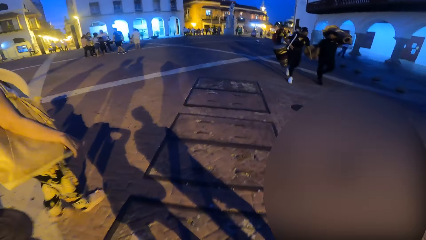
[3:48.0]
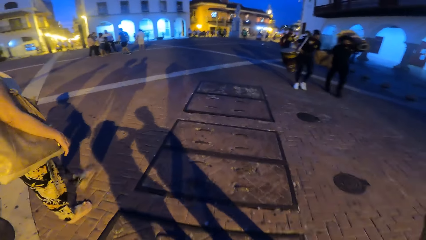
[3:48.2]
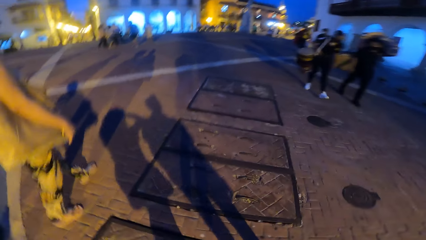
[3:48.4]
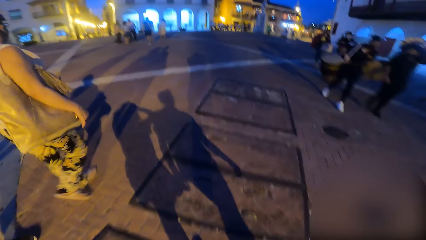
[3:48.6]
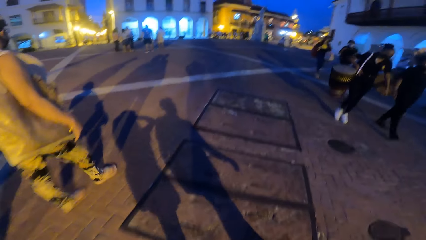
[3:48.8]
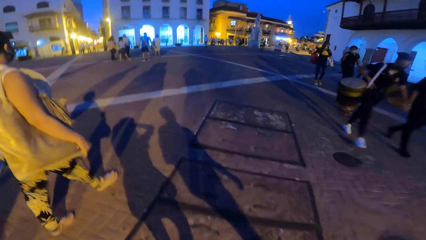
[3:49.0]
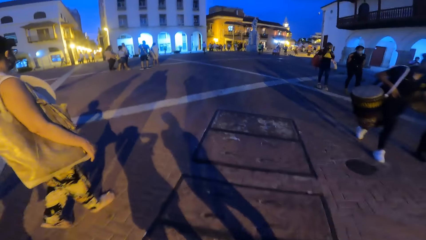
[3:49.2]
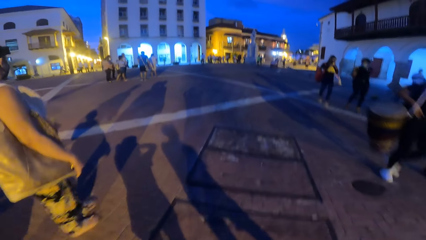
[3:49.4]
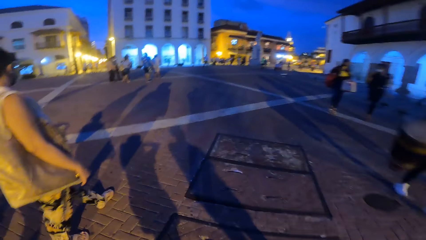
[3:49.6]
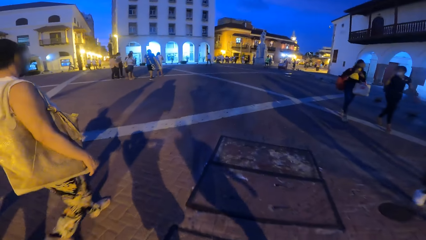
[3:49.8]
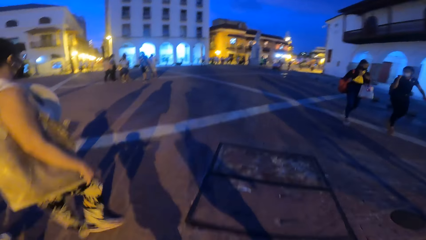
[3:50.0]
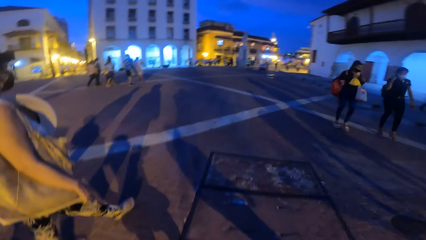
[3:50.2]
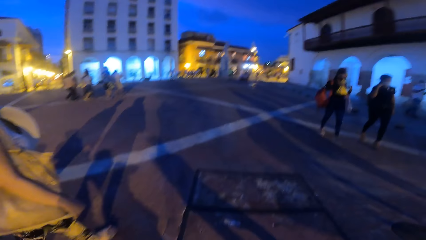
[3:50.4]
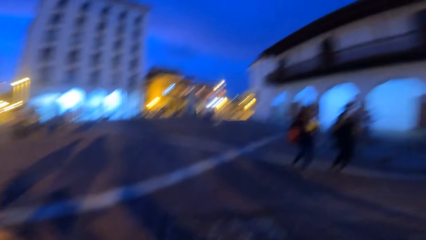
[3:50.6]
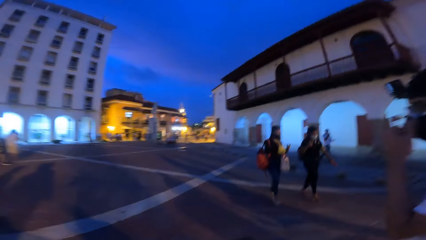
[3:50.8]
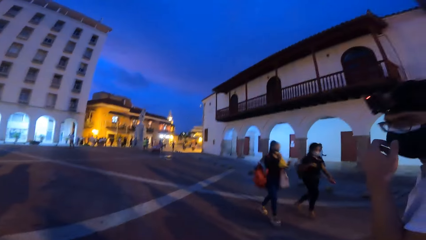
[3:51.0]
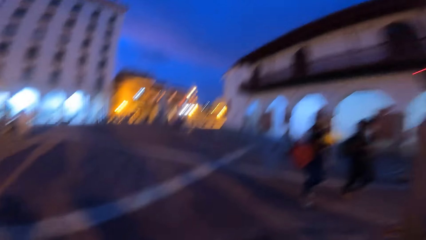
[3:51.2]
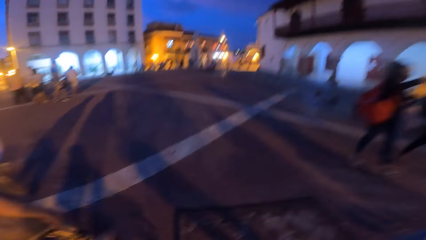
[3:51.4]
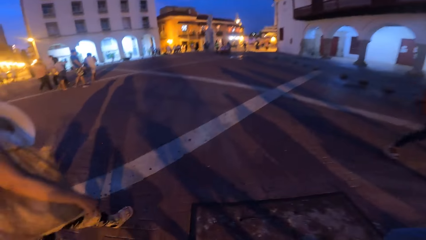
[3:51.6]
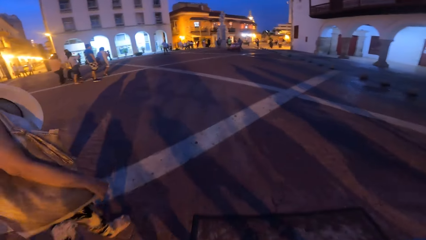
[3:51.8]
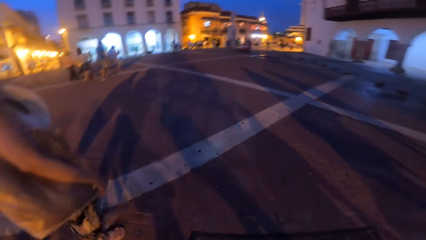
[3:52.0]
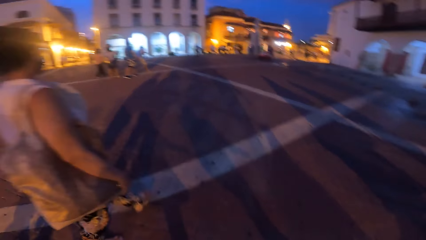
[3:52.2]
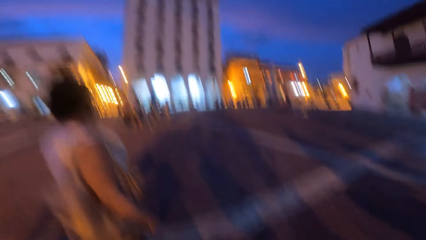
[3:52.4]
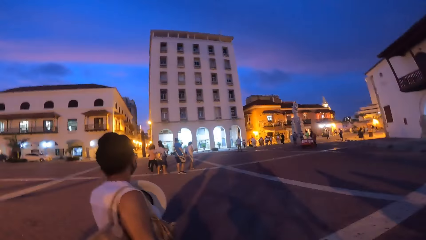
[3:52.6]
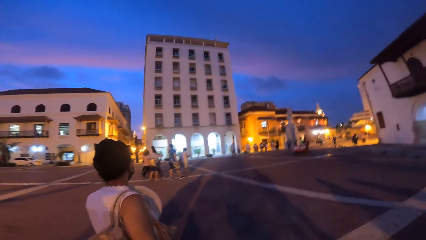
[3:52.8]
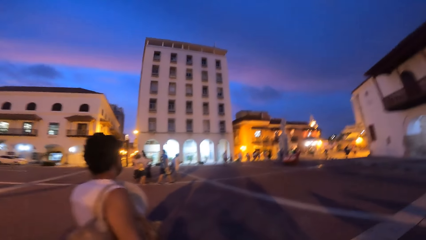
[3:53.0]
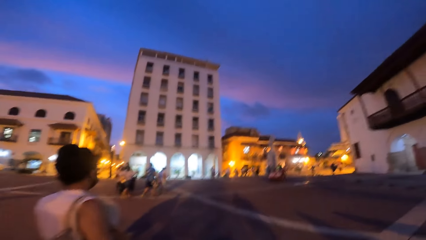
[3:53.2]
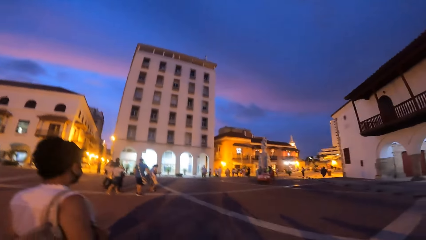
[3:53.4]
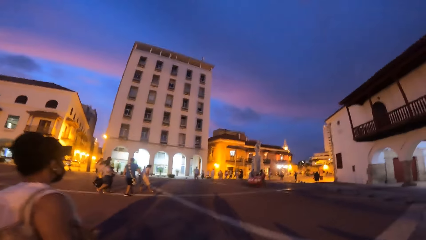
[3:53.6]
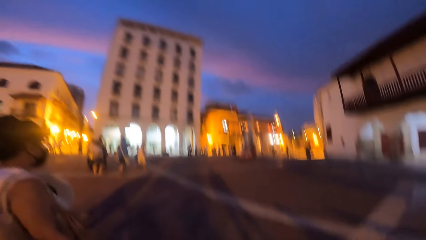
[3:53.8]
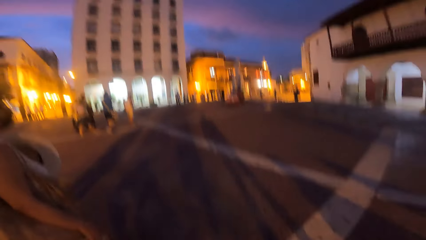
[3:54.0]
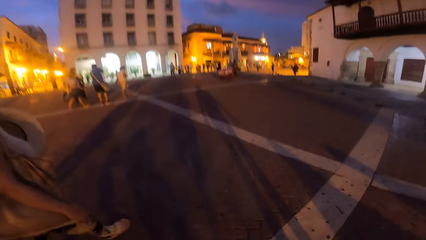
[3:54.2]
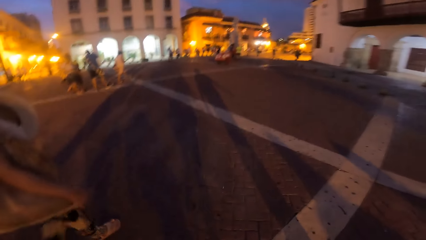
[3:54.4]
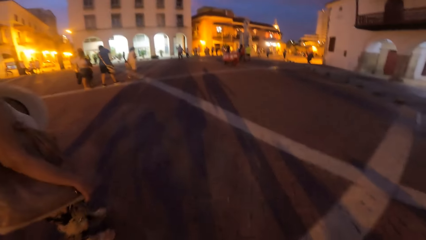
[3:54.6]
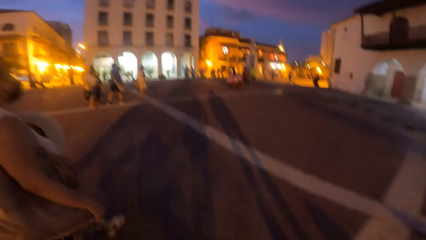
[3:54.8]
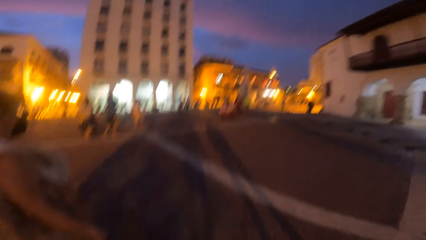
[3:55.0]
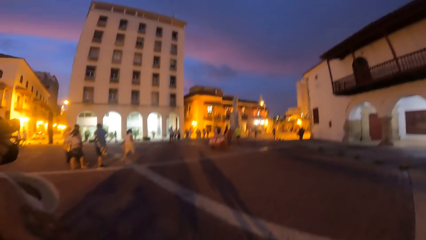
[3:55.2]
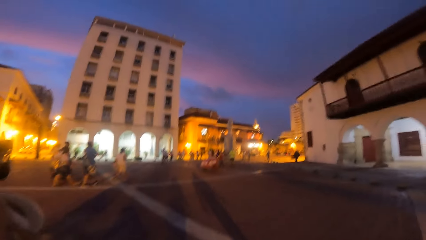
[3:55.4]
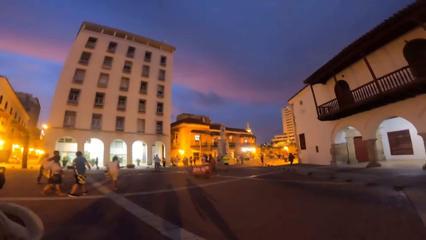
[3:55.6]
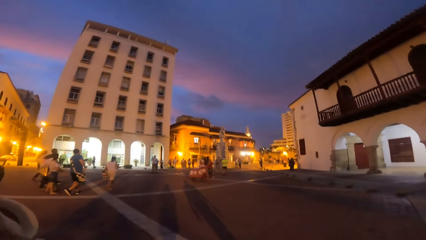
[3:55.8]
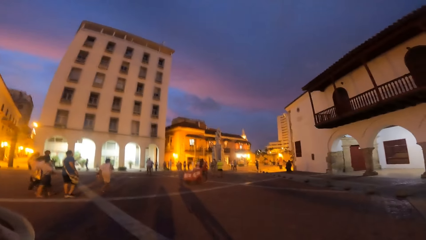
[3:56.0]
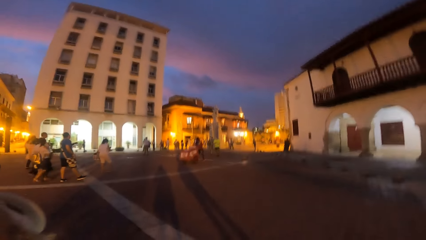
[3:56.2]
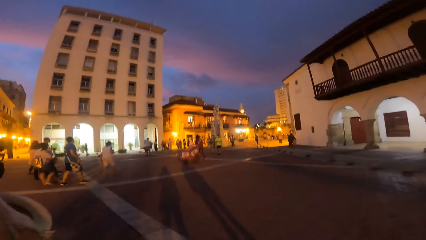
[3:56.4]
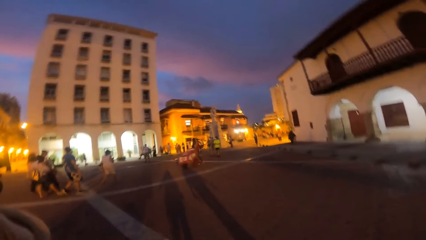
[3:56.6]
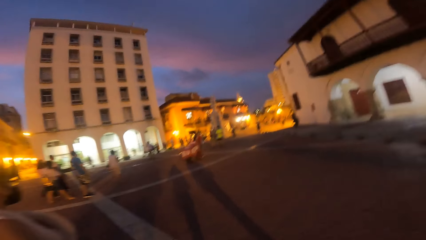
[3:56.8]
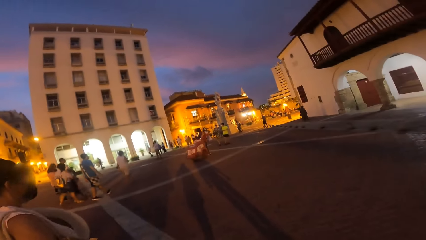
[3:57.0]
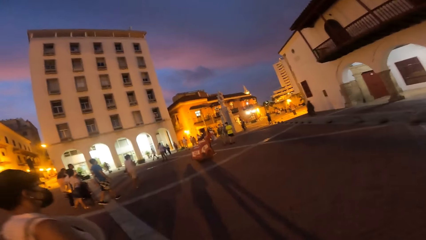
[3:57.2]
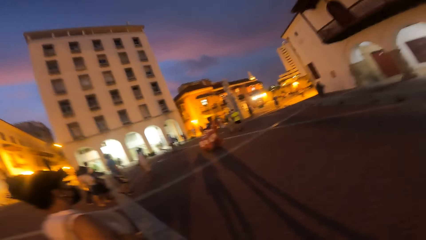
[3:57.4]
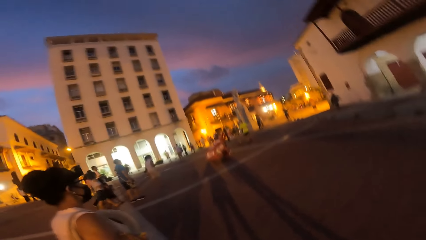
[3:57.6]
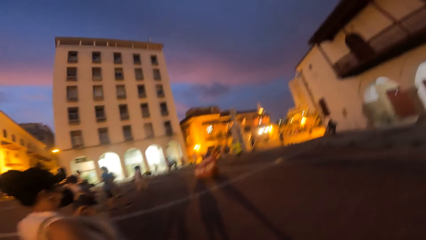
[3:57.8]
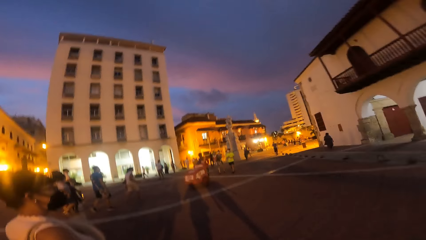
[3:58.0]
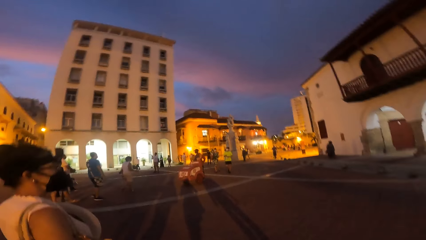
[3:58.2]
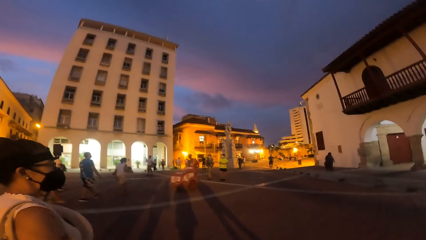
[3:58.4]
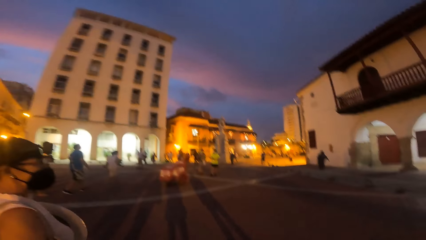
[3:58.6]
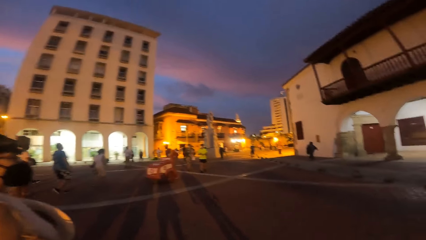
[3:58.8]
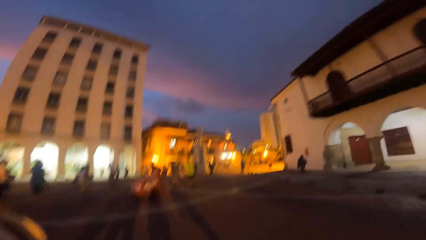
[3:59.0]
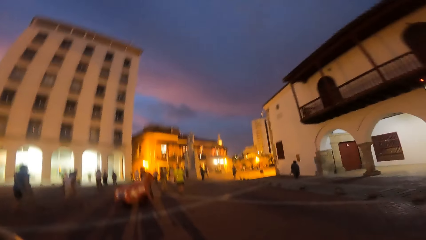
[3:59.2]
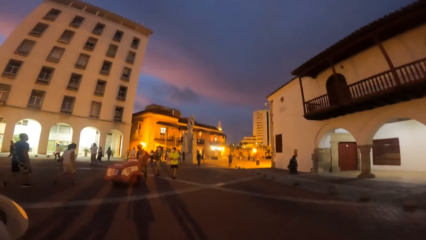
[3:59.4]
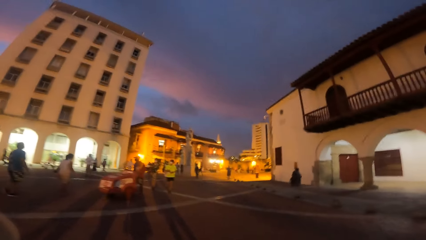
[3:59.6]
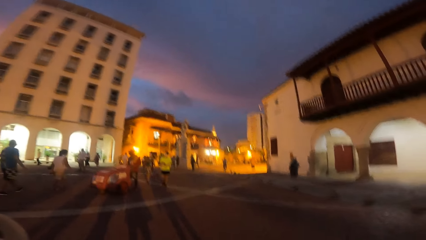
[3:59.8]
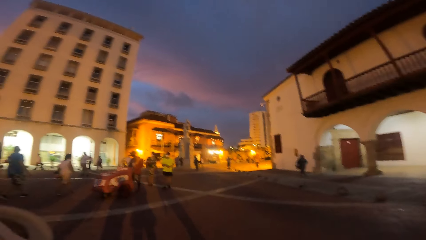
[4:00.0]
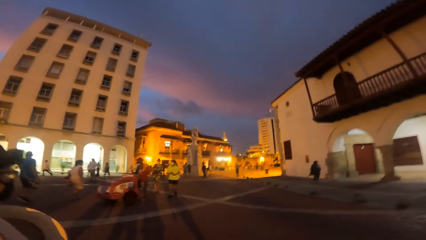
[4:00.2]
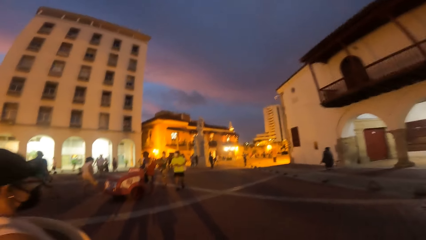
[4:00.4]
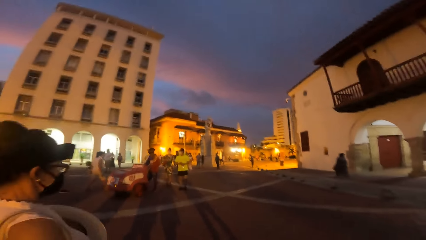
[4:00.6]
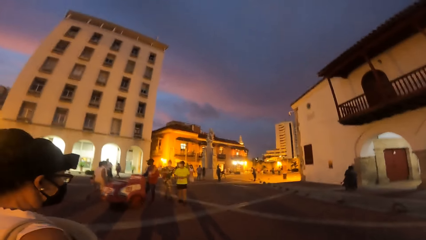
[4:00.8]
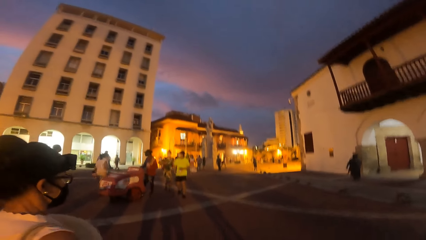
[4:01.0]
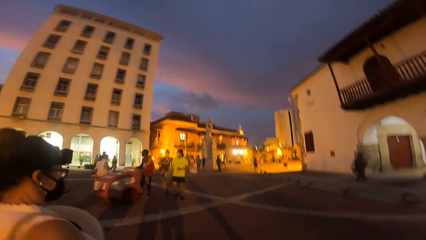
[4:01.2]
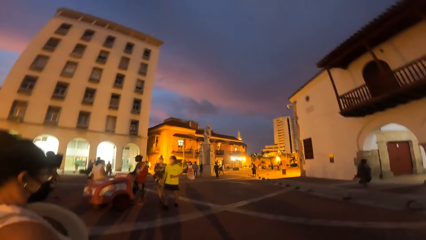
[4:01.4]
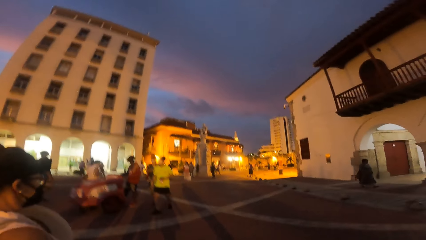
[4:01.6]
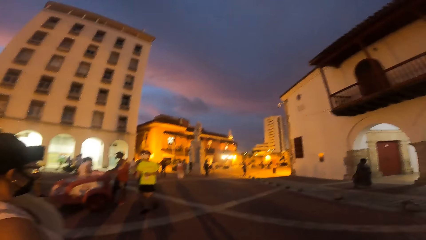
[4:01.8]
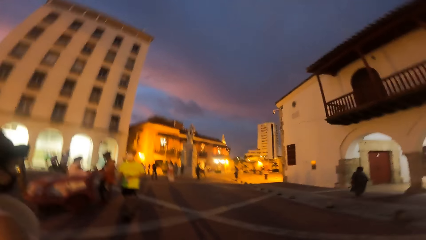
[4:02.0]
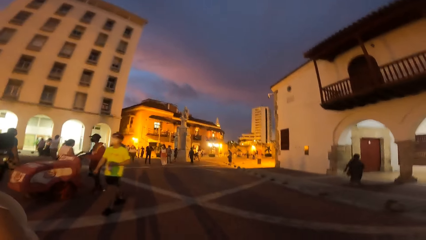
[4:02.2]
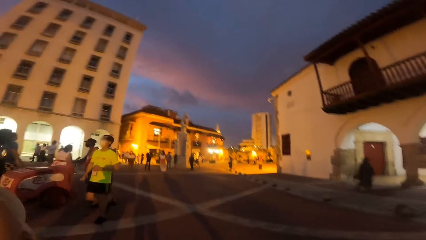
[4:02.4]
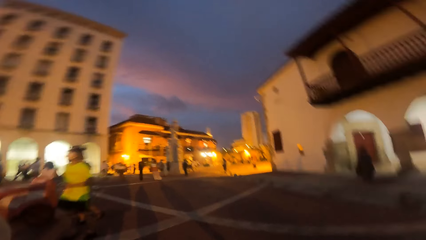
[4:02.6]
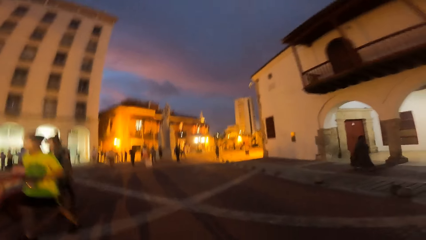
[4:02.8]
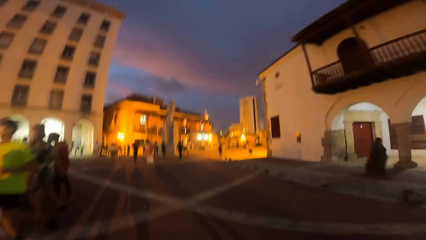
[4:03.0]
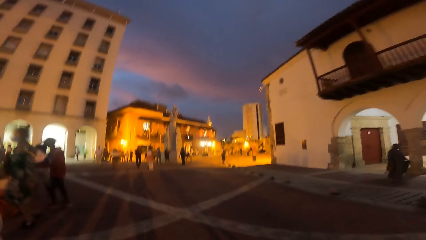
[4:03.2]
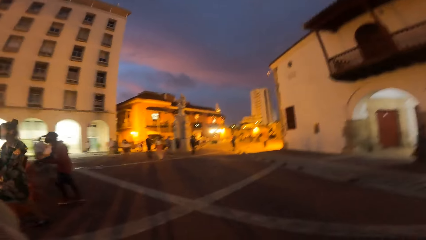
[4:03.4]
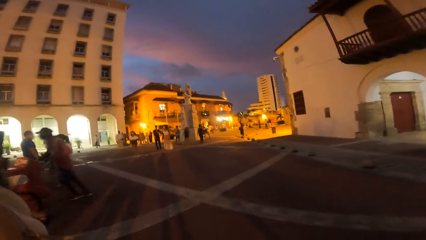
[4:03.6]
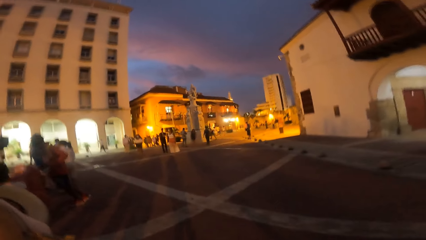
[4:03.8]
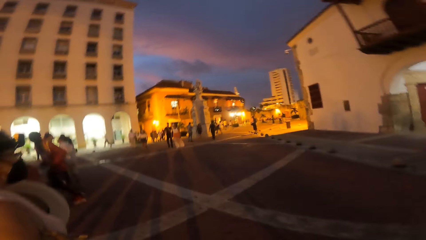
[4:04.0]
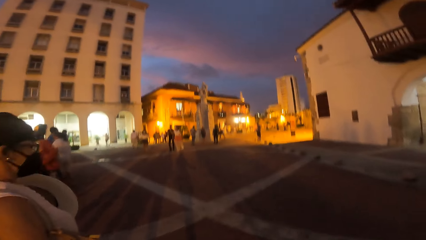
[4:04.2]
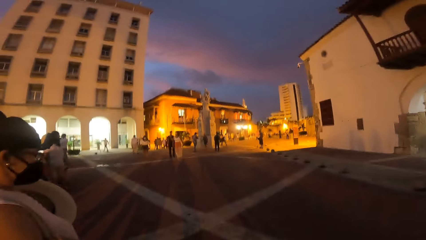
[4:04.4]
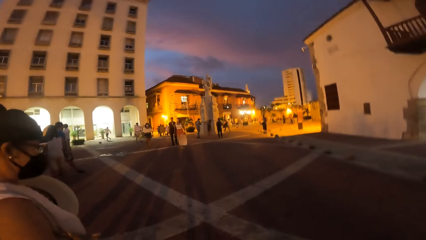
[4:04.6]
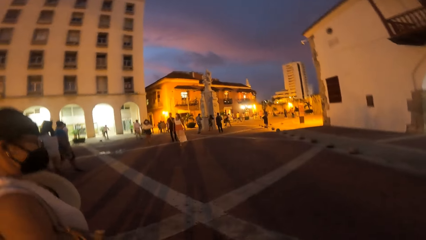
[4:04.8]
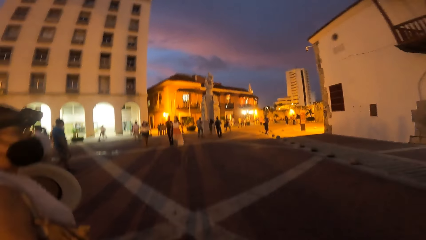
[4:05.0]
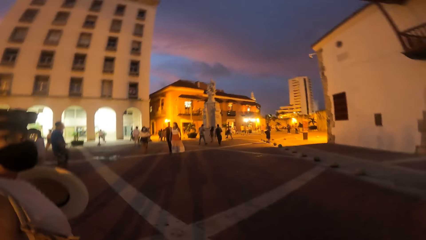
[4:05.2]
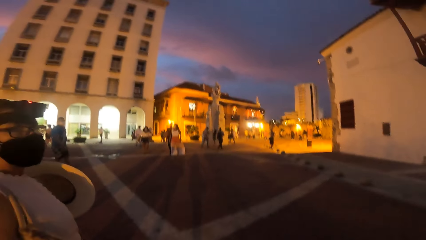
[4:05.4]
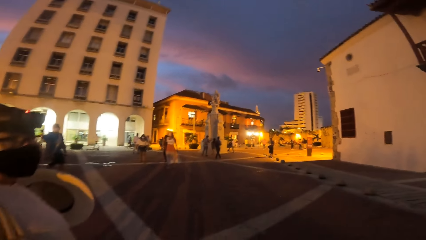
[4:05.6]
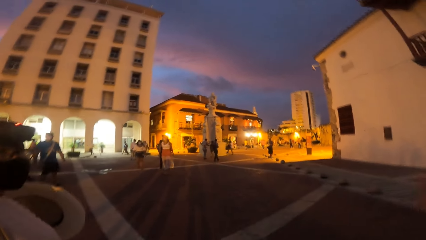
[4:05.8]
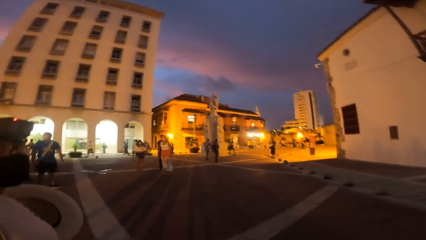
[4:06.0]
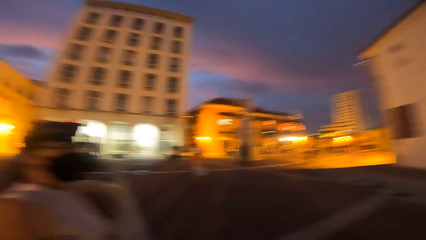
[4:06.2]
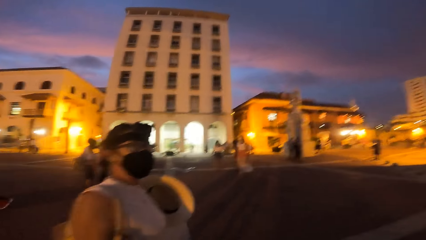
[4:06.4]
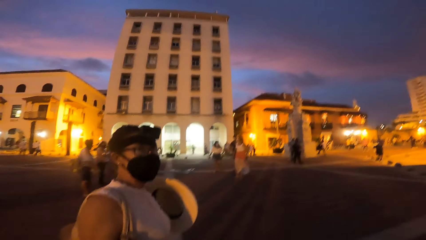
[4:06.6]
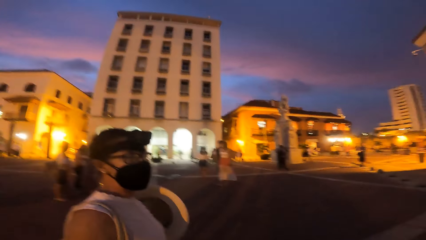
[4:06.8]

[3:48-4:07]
The man touches the facemask on his face with his left hand. The man touches his nose.
